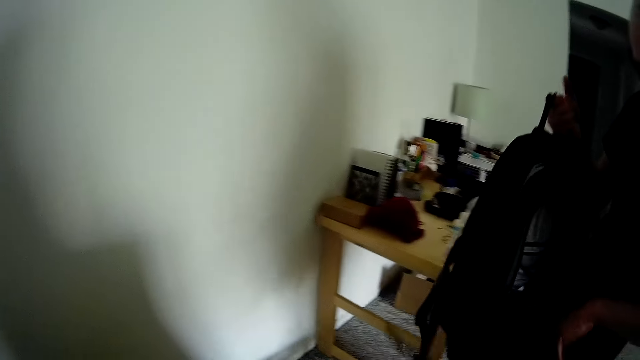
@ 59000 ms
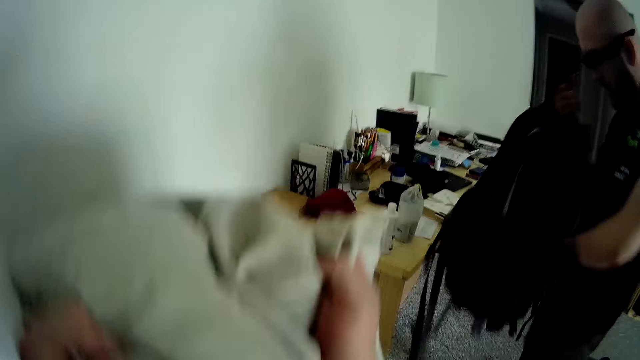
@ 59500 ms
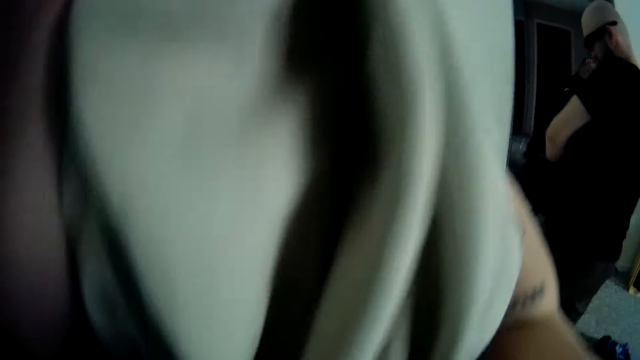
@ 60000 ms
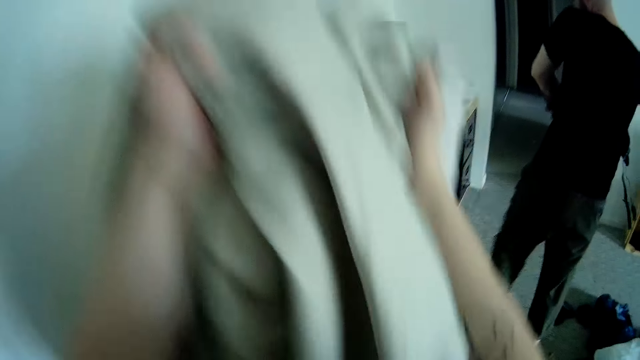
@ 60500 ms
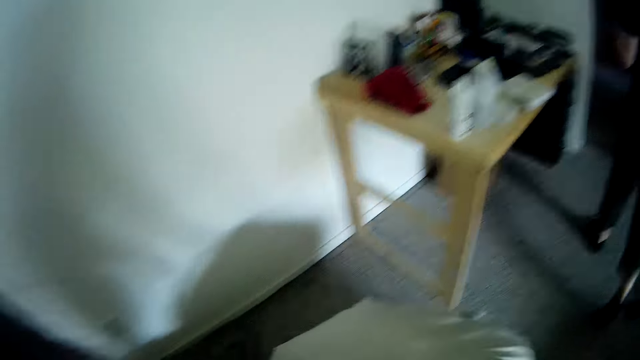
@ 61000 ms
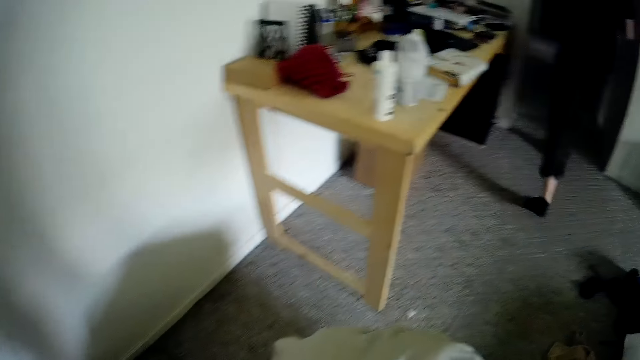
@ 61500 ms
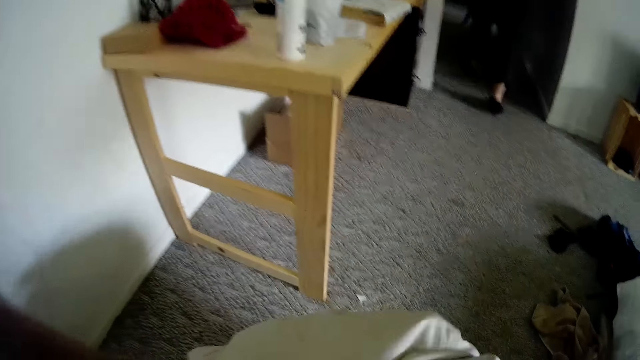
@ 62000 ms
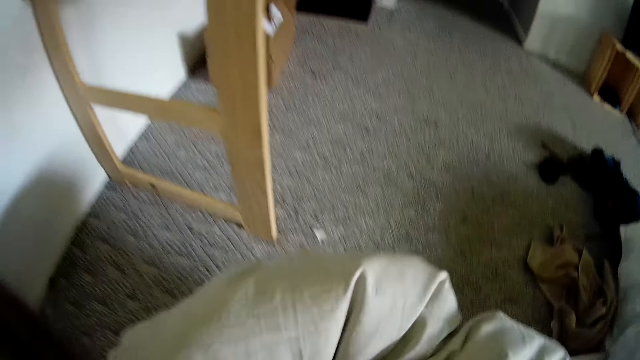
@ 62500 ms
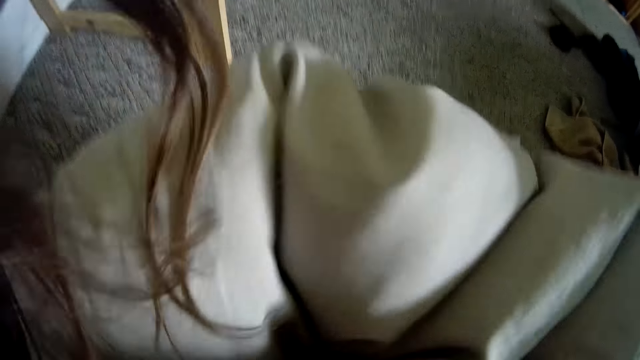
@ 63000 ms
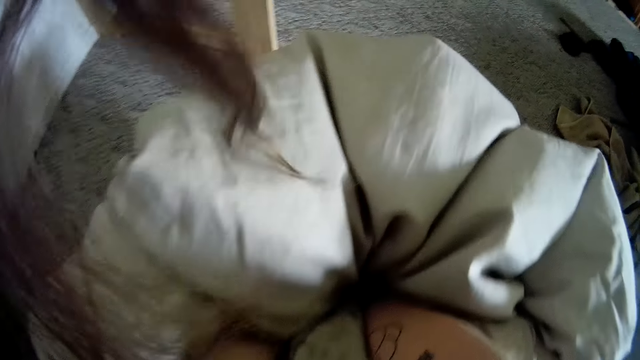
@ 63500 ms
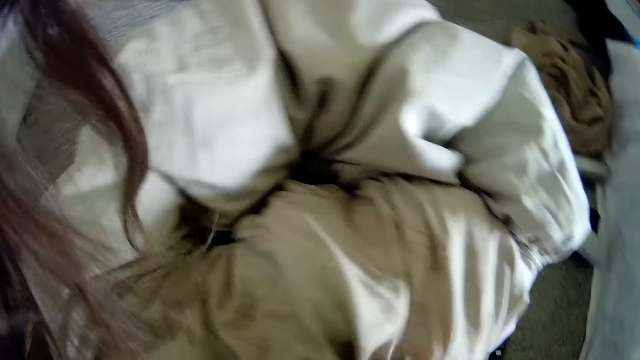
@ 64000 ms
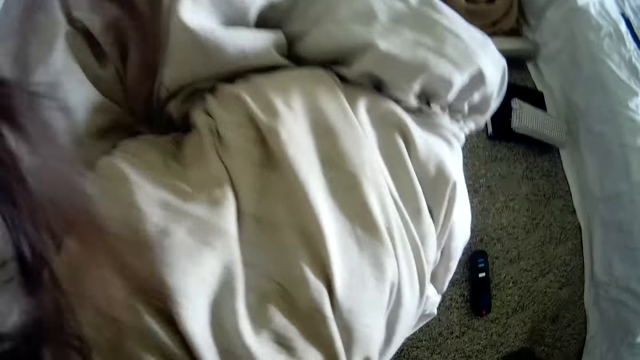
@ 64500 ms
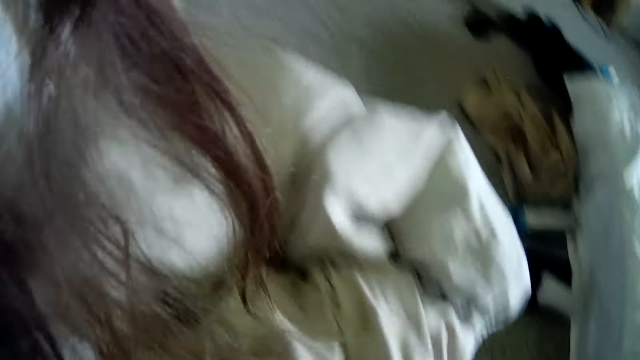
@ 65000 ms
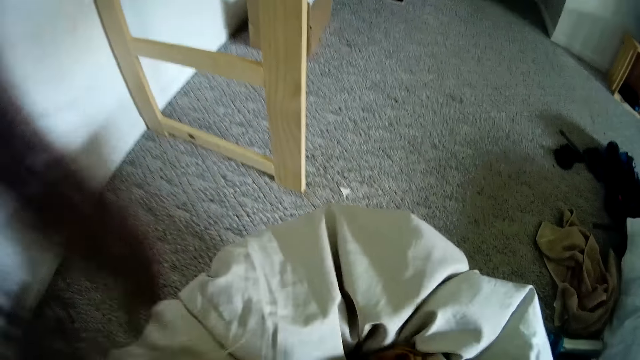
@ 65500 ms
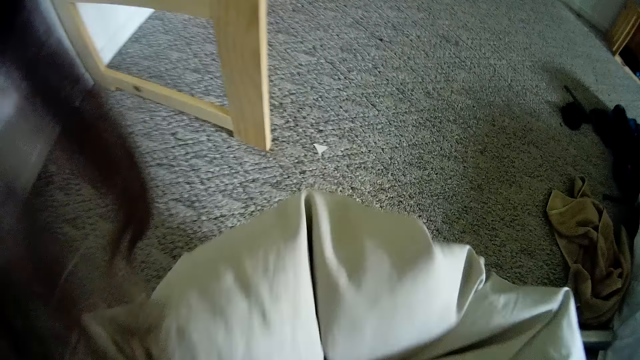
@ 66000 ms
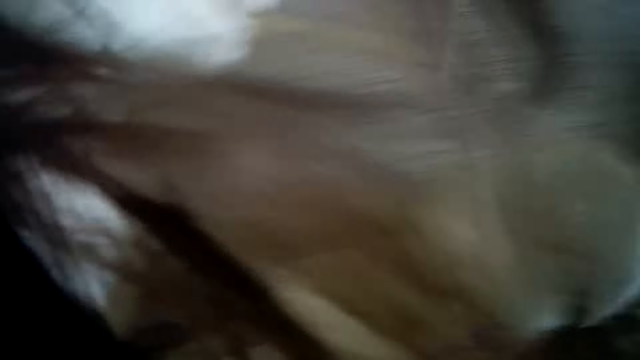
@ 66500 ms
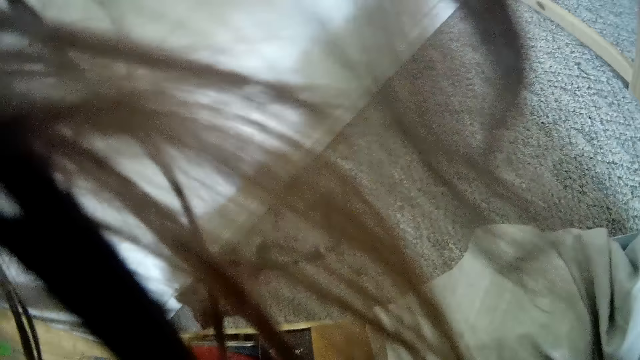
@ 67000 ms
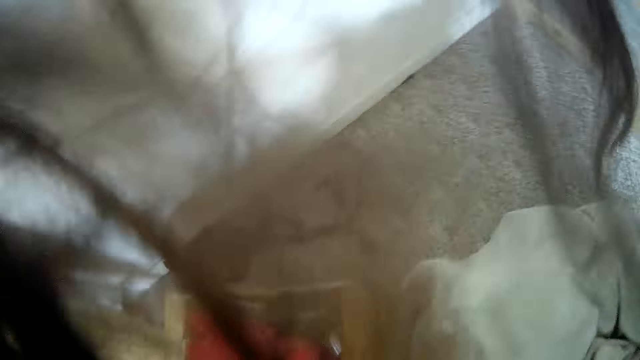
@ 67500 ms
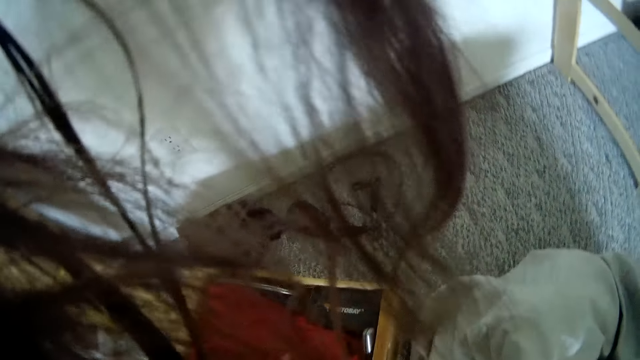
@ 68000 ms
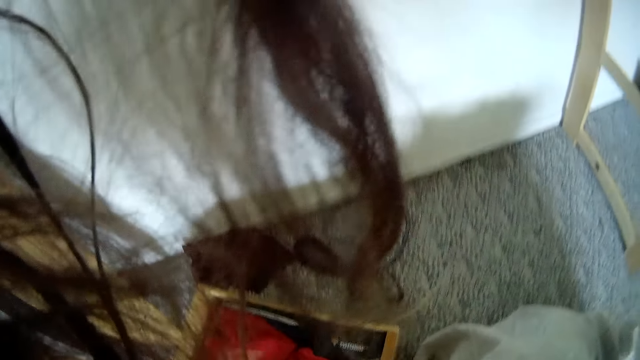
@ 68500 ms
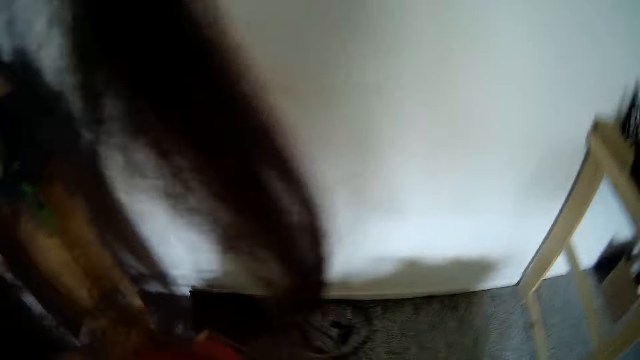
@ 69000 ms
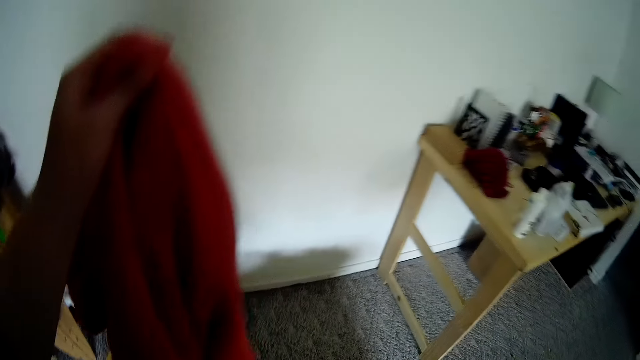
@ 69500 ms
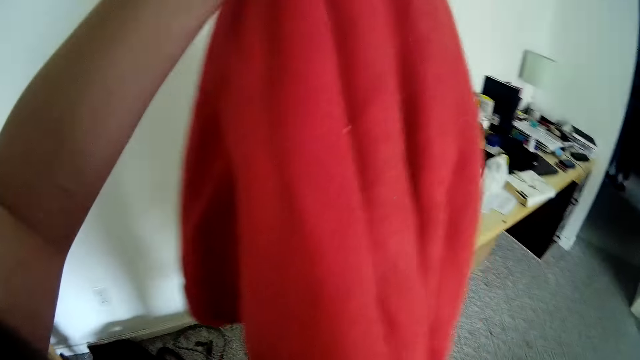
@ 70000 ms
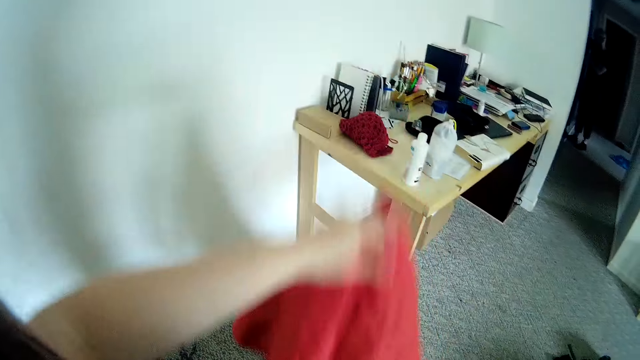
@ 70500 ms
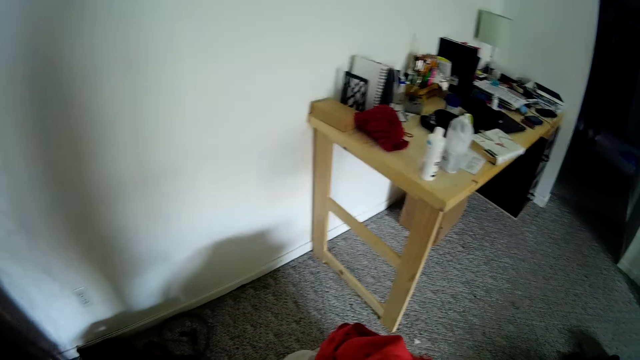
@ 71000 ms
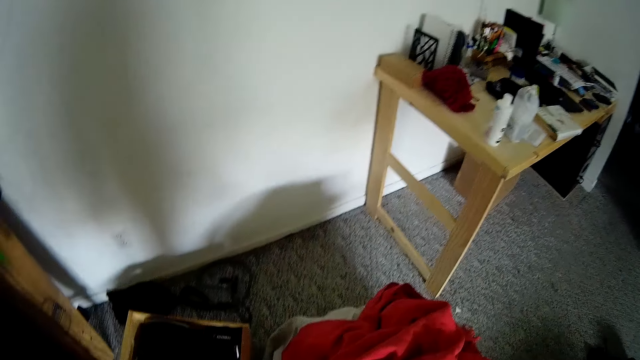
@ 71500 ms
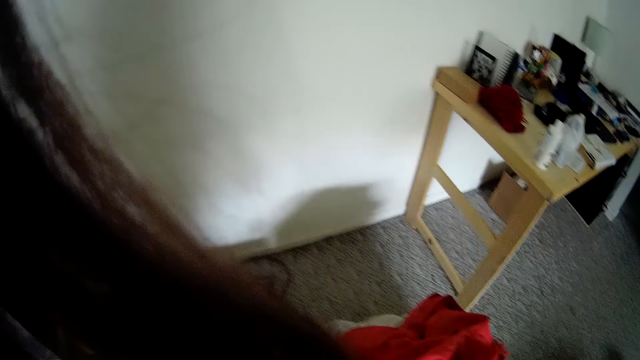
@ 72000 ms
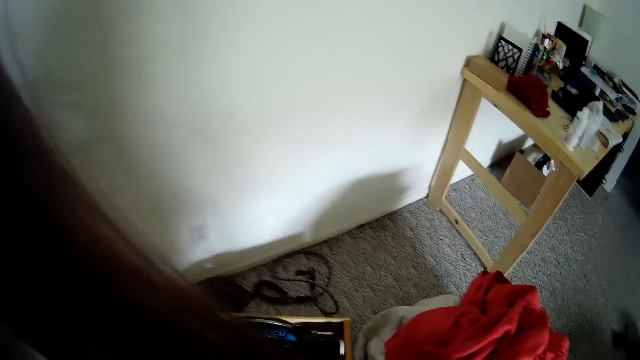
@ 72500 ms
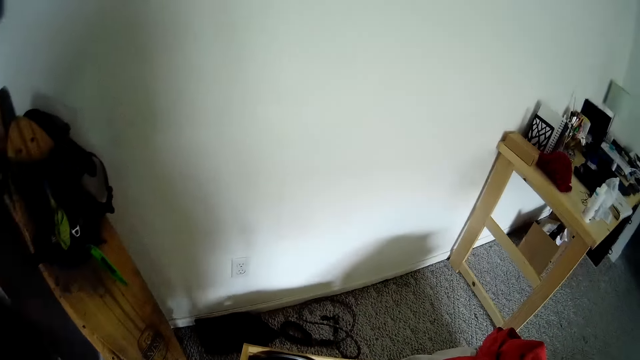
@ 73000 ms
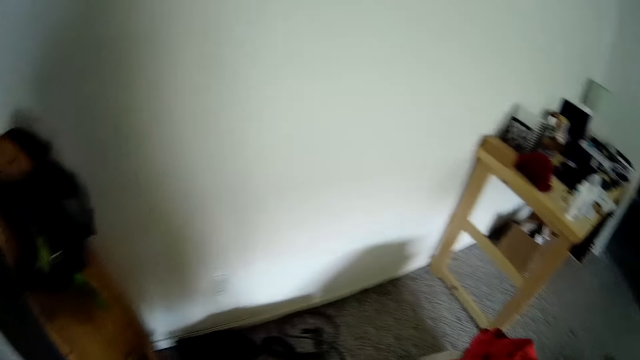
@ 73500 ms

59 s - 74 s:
The camera wearer holds a cloth with her hands. She drops the cloth in the laundry basket on the floor with her hands. She picks a cloth from a box on the floor with her left hand, and drops the cloth in the basket on the floor with her left hand.

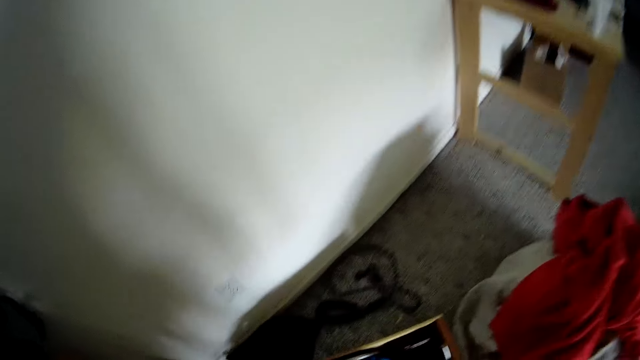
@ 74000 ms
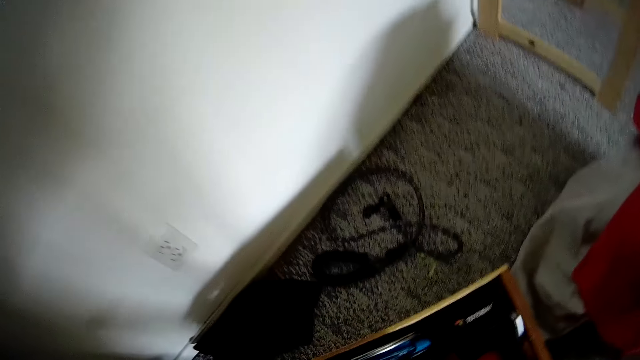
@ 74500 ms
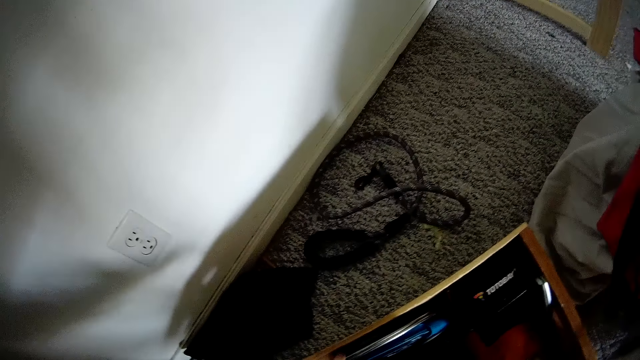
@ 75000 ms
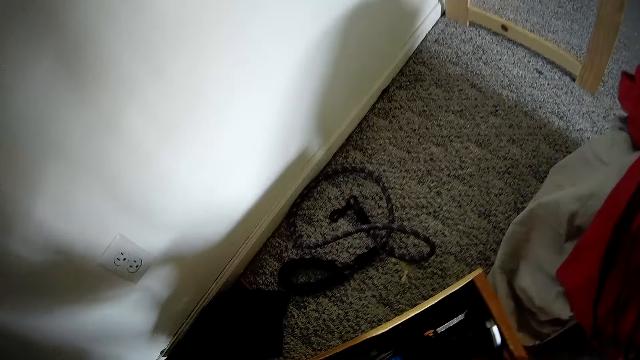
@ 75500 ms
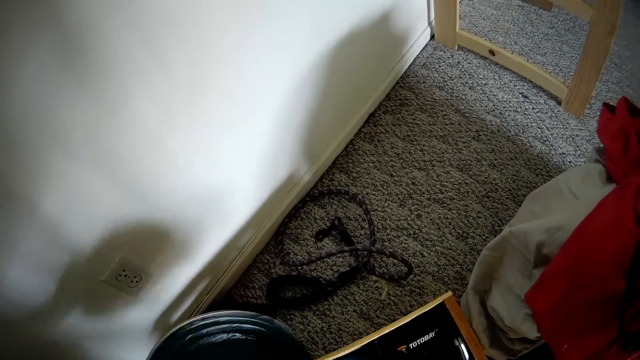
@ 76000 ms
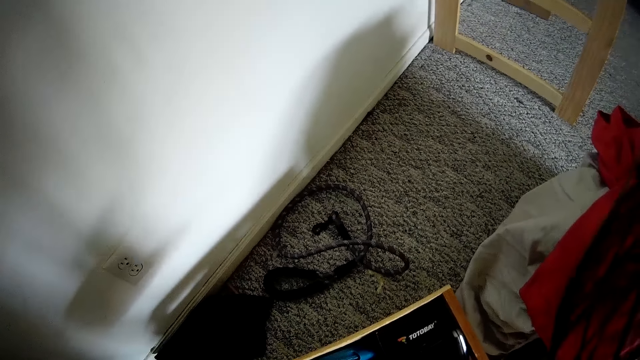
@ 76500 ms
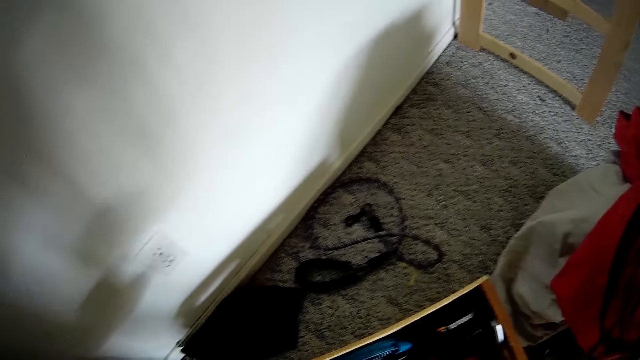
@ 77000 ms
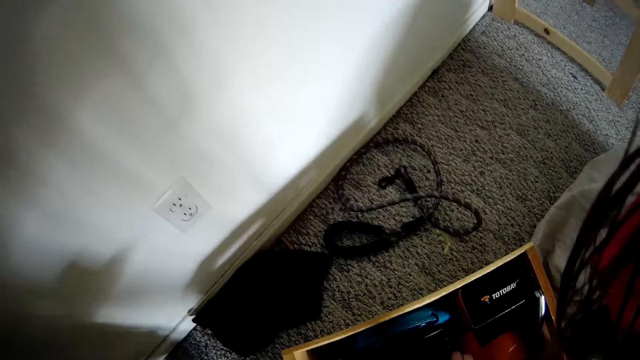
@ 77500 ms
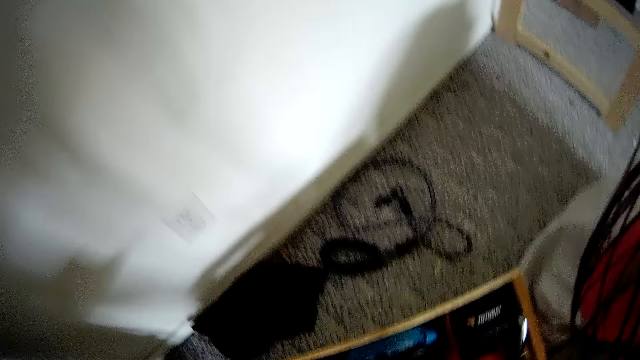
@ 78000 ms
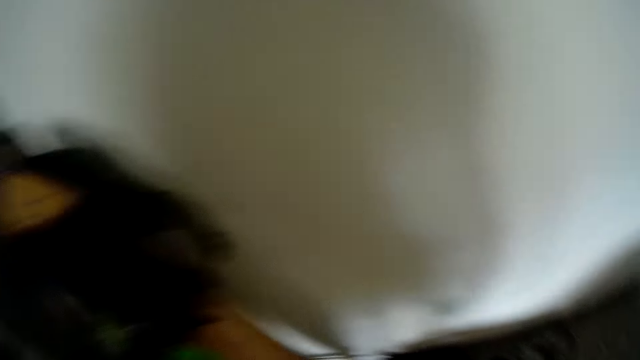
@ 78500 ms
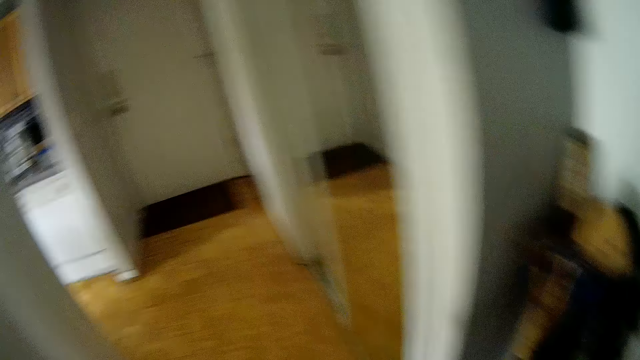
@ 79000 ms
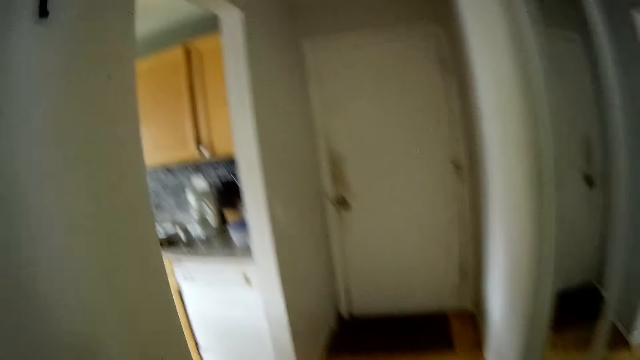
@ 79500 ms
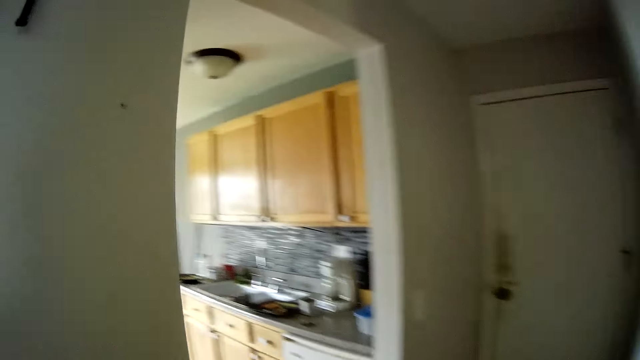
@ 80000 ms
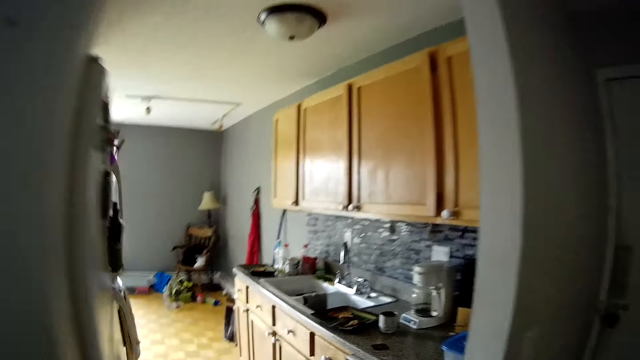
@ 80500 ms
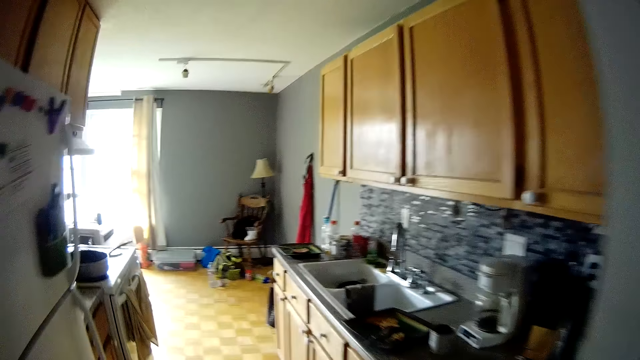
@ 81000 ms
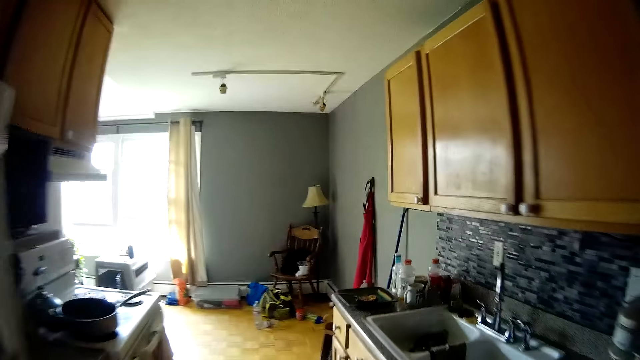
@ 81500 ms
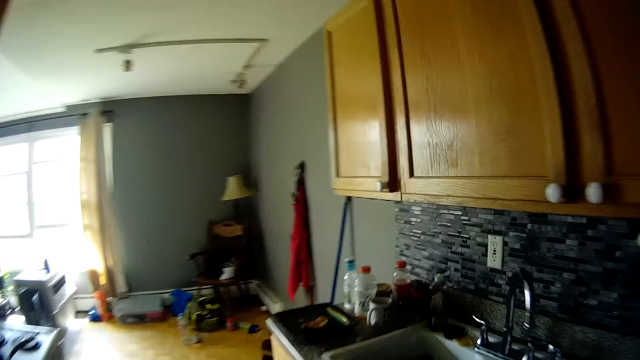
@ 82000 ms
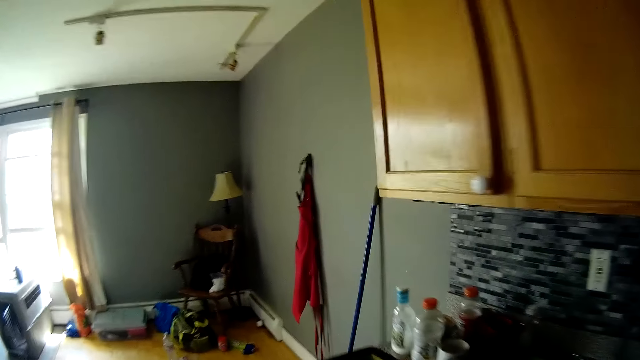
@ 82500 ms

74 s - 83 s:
The camera wearer picks a lid of a pot or a plate from the box on the floor with her left hand. She enters a kitchen from a doorway.
